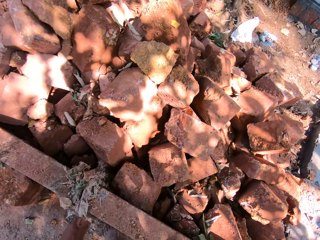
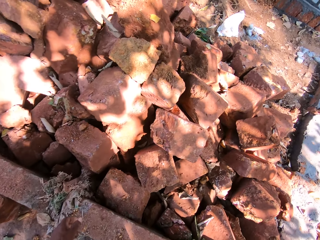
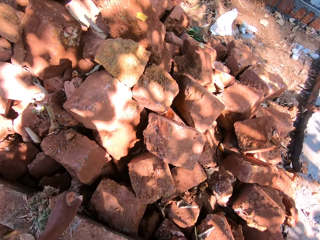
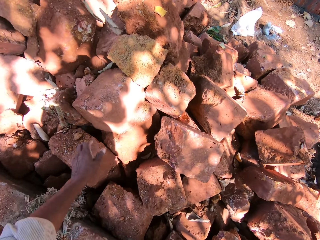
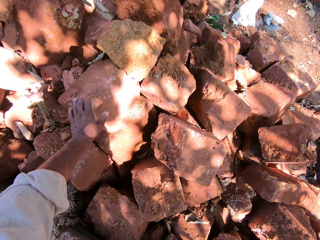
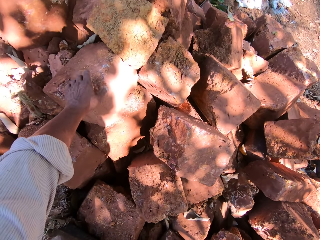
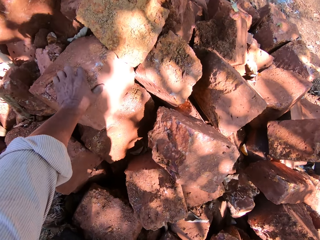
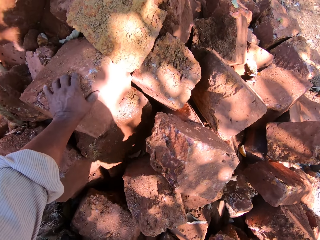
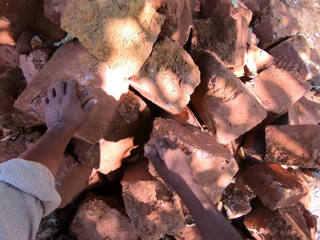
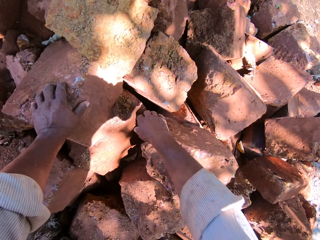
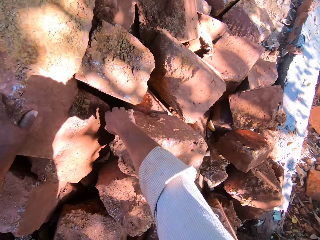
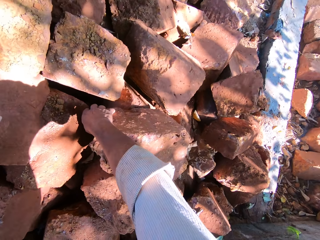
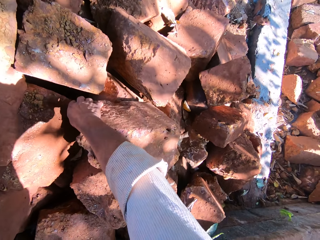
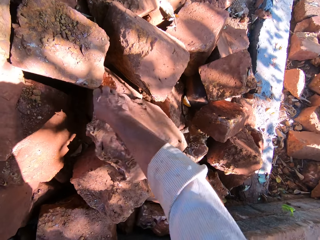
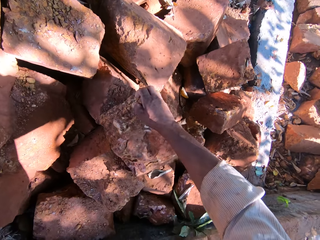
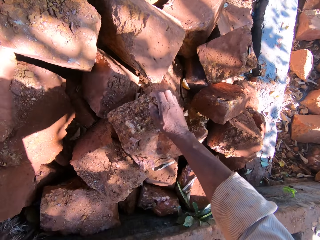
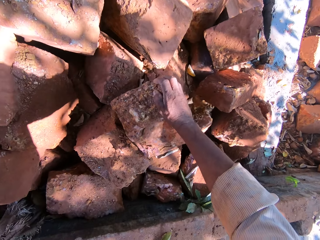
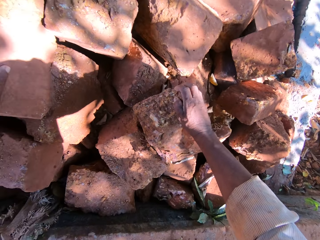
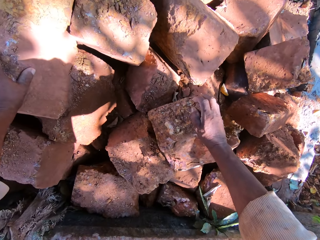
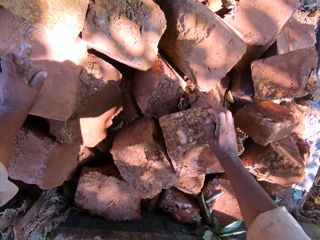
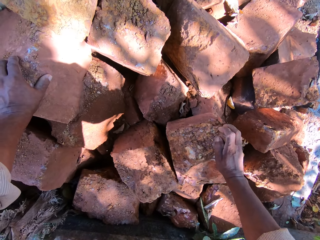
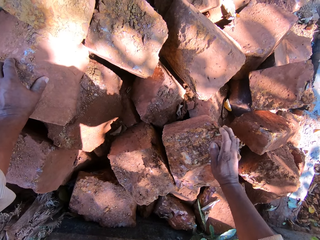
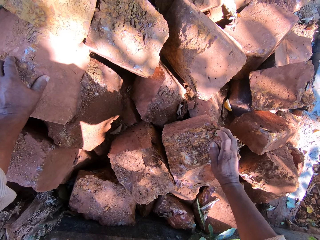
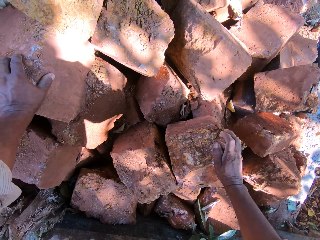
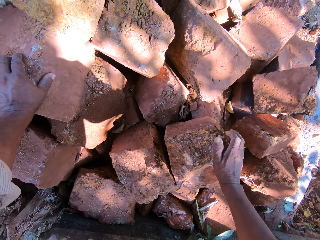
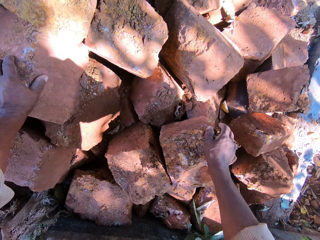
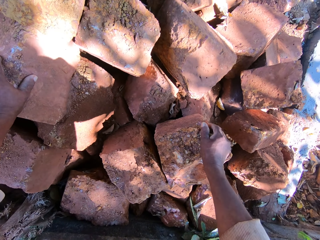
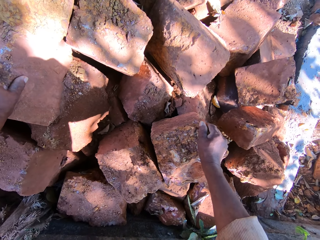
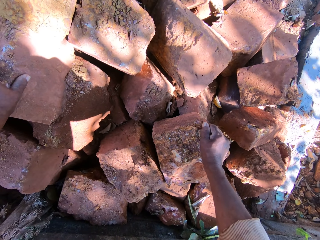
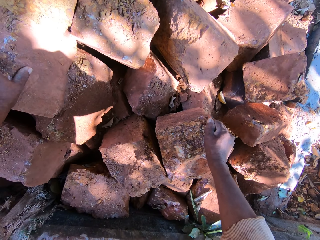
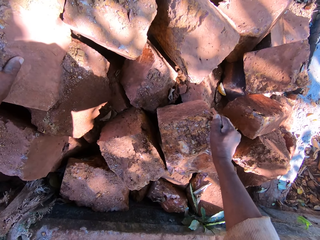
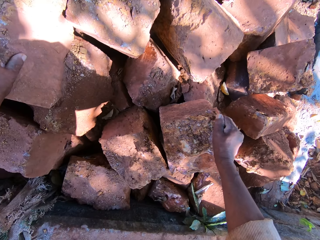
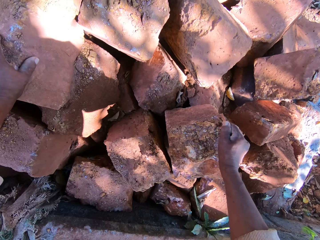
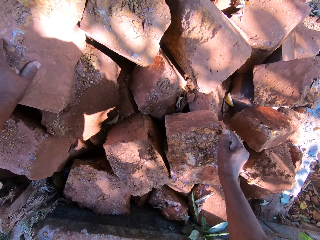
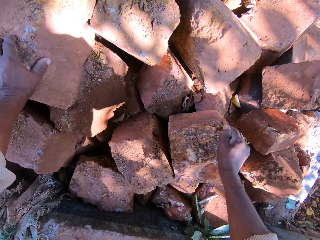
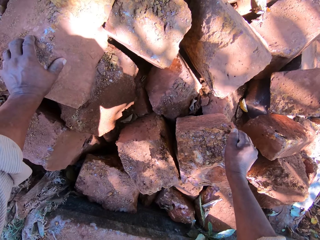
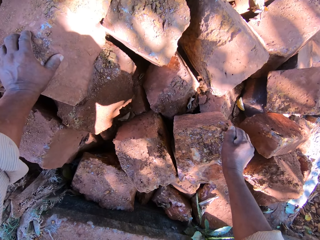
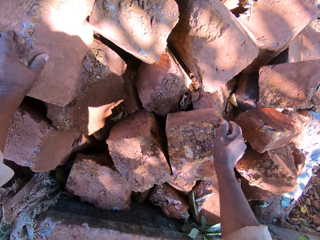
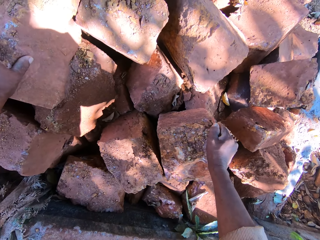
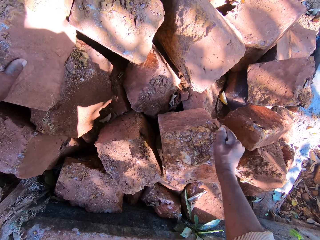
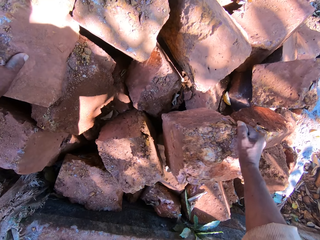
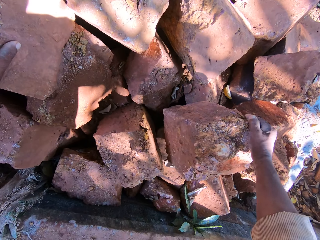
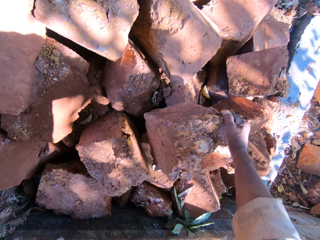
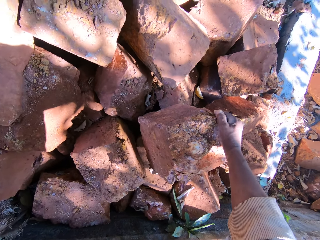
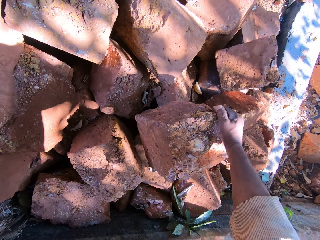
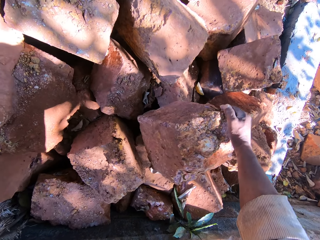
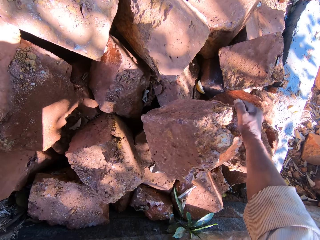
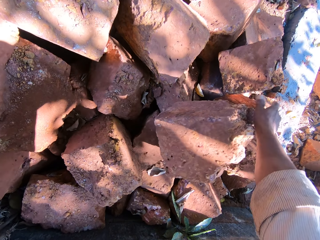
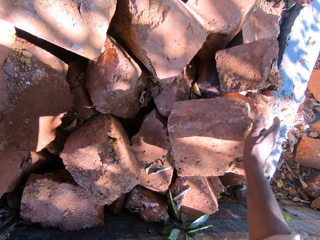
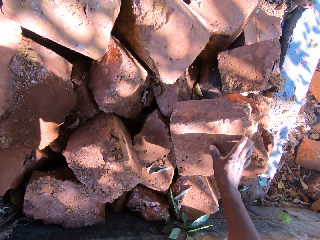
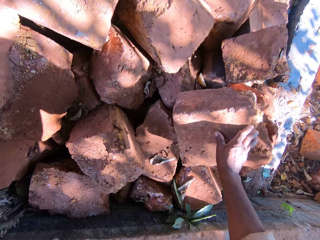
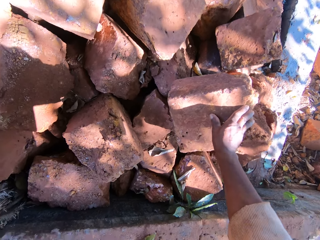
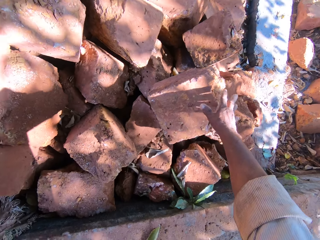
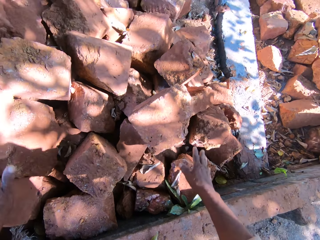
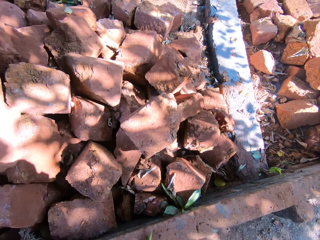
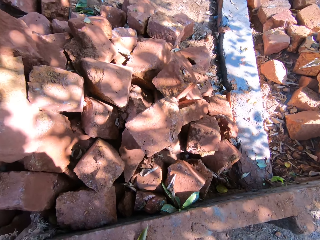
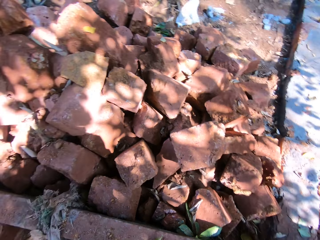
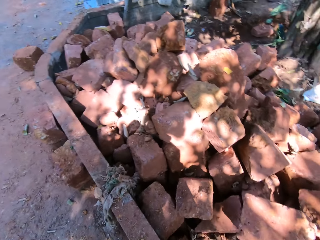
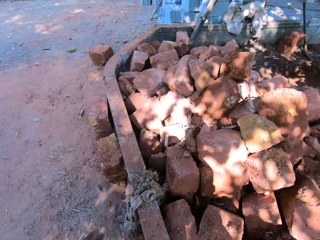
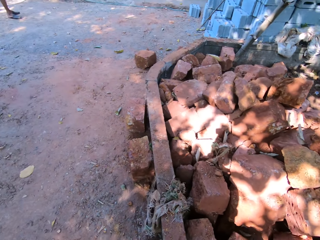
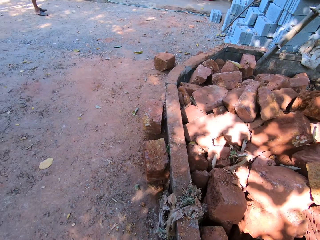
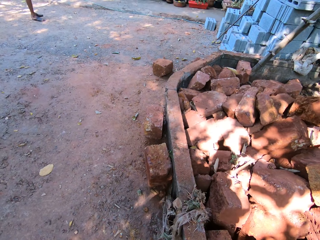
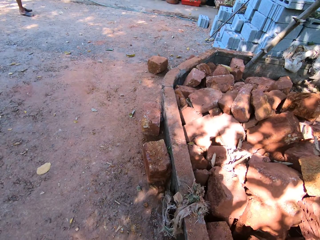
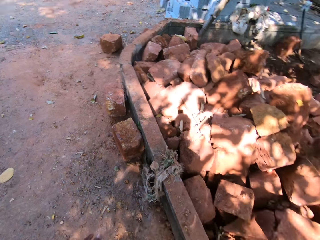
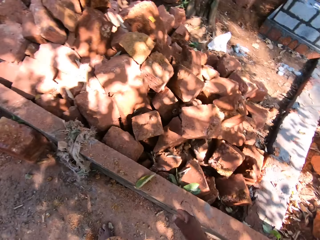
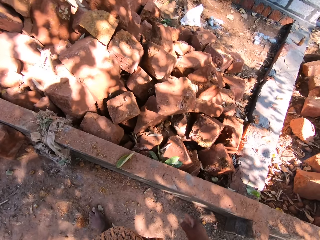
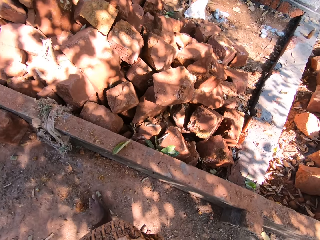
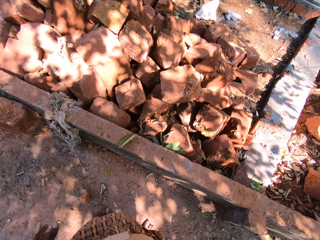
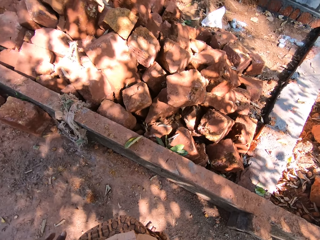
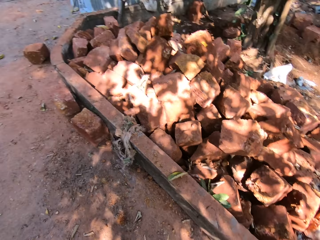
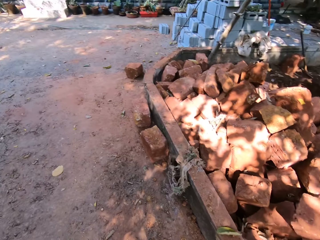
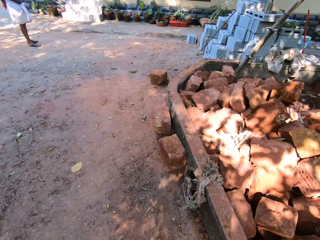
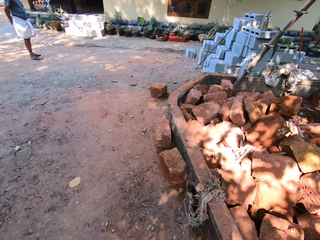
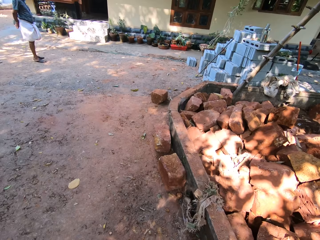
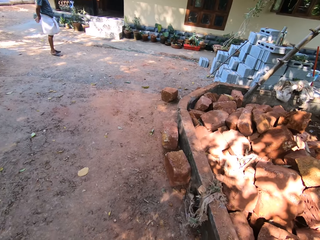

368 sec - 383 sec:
The camera wearer places his left hand on a stone from the heap of stones on the ground. He moves the stone from the heap of stones on the ground with his right hand. He rolls the stone. He looks around.

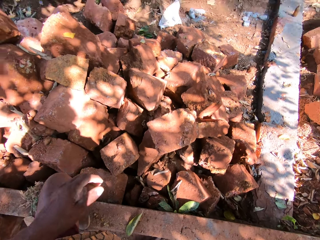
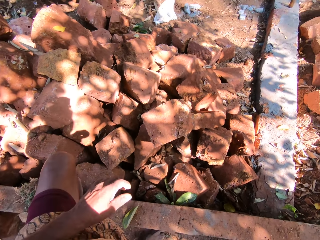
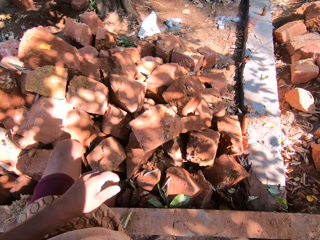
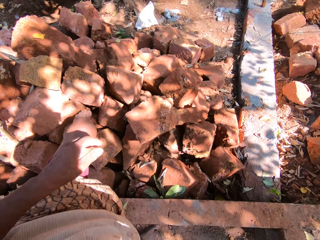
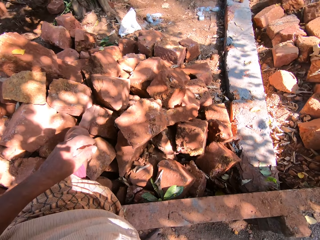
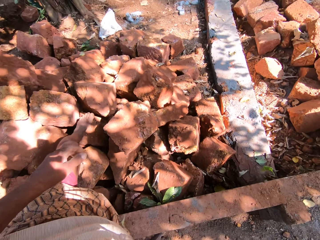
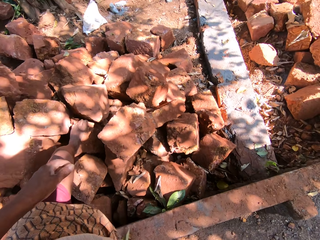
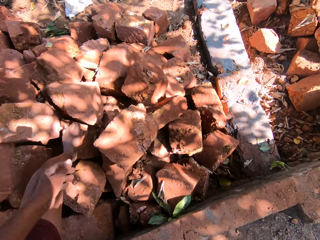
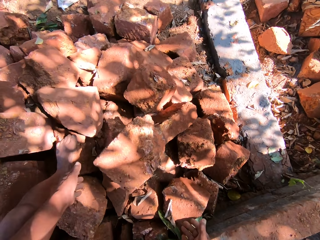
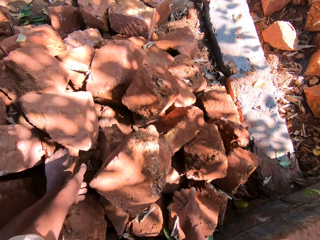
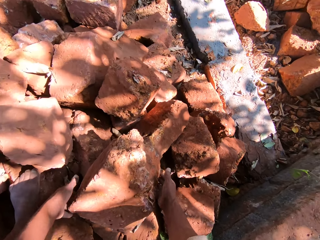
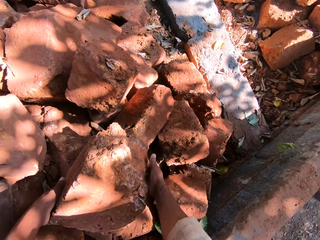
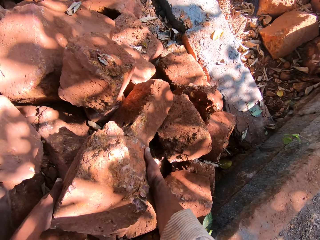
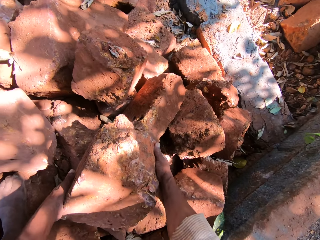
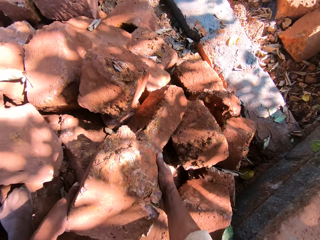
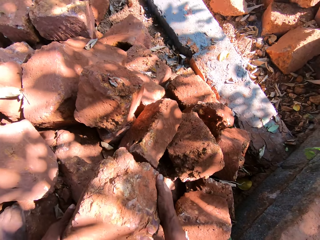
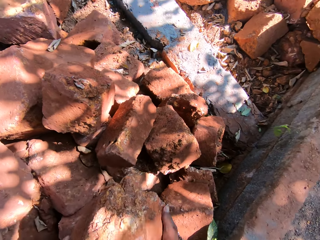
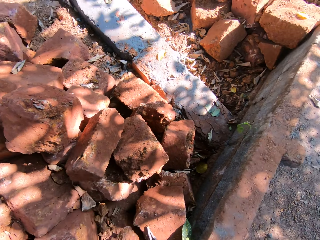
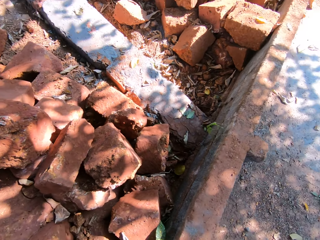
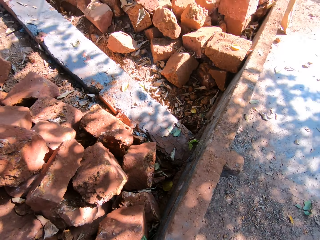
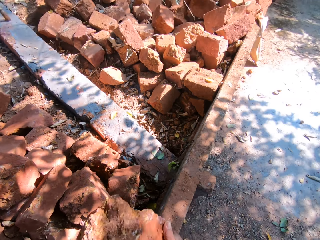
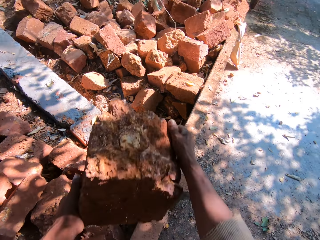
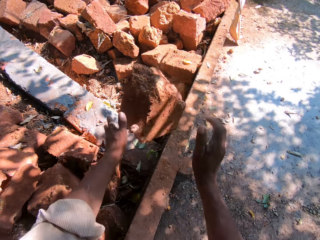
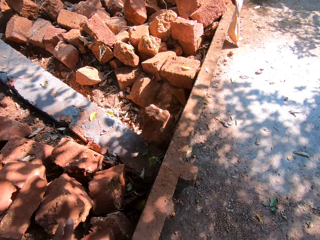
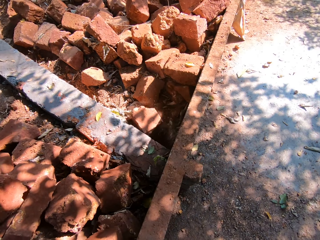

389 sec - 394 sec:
The camera wearer raises his left leg on a brick. He removes his left leg from the brick. He places his left leg on a stone from the heap of stones on the ground. He carries the stone from the heap of stones on the ground with both hands. He throws the stone in his hands to the ground.

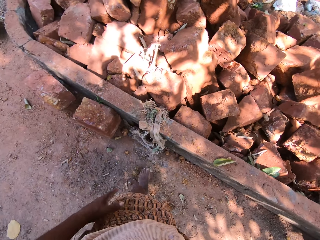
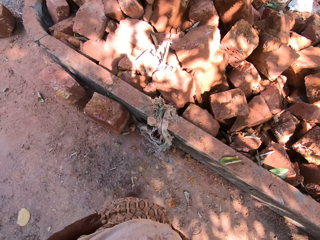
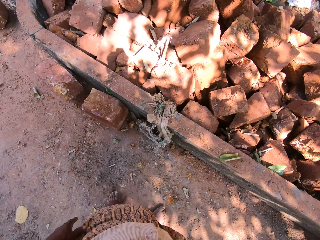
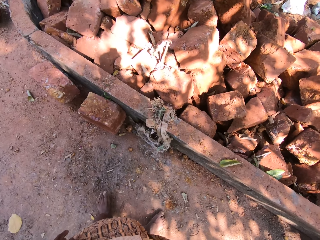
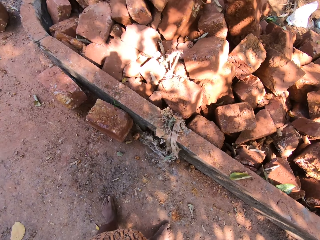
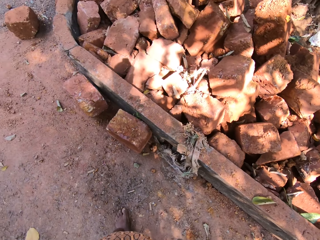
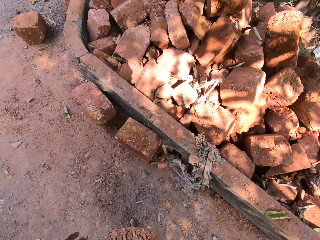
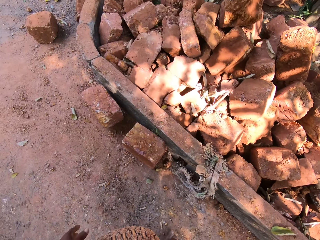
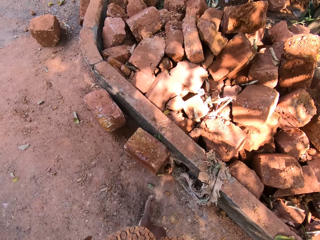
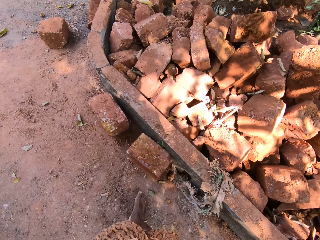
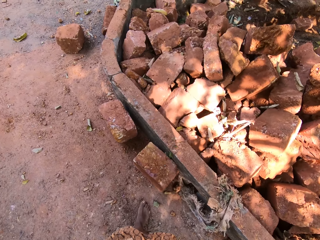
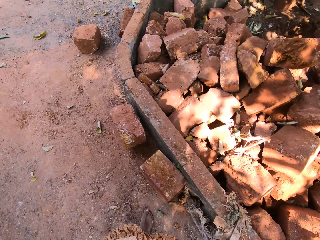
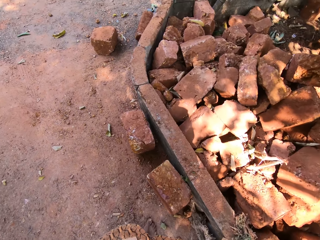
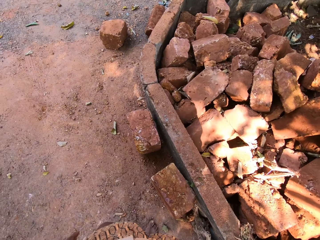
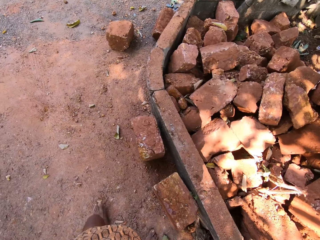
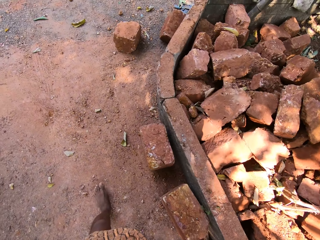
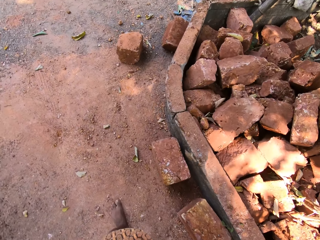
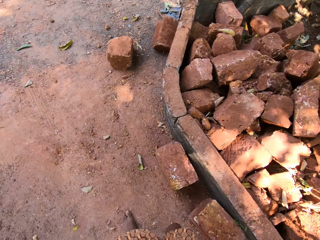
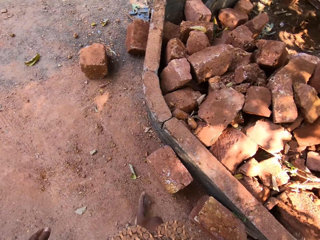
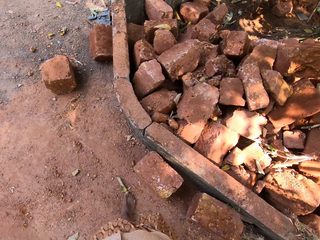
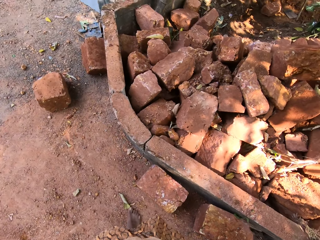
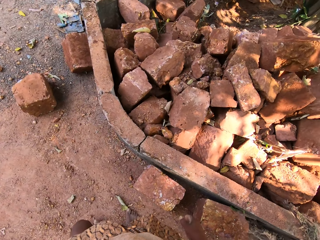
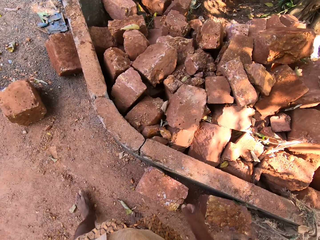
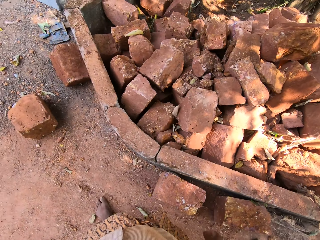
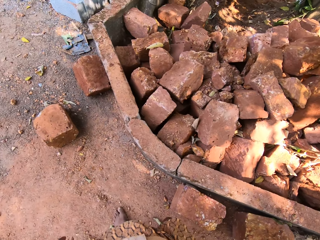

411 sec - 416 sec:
The camera wearer looks around. They walk around.
